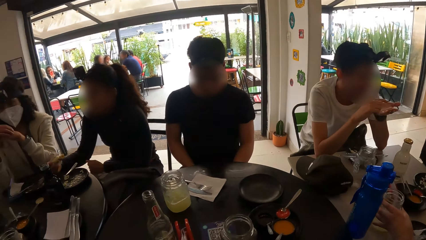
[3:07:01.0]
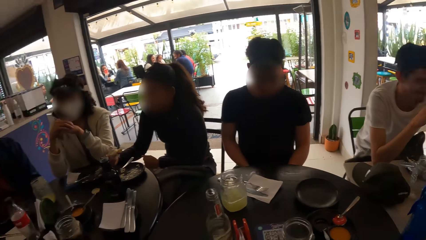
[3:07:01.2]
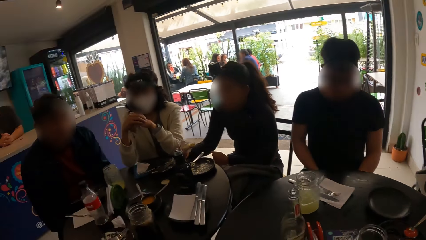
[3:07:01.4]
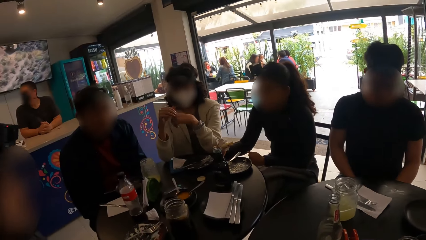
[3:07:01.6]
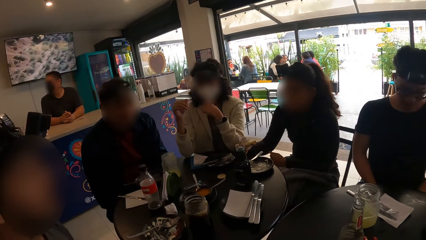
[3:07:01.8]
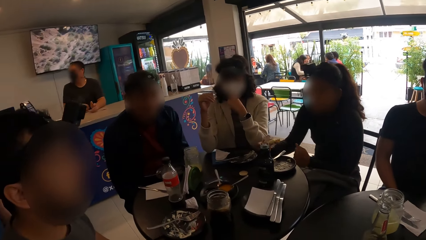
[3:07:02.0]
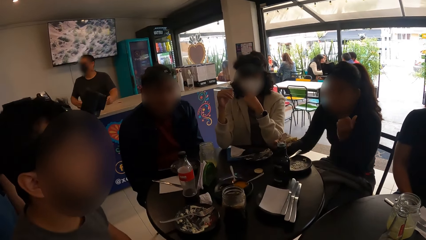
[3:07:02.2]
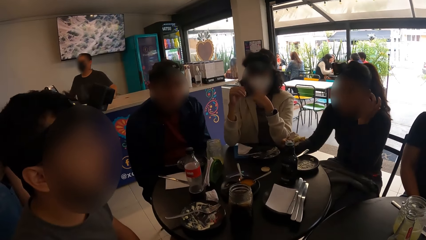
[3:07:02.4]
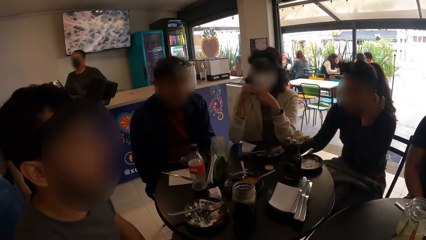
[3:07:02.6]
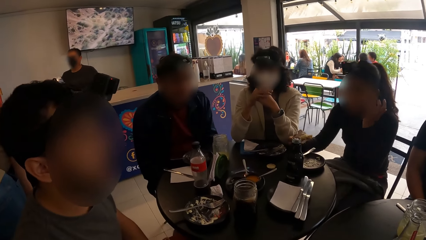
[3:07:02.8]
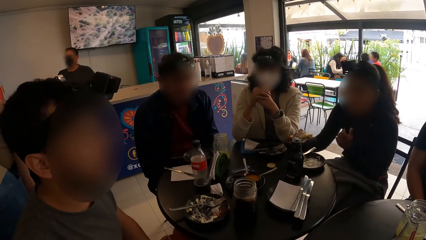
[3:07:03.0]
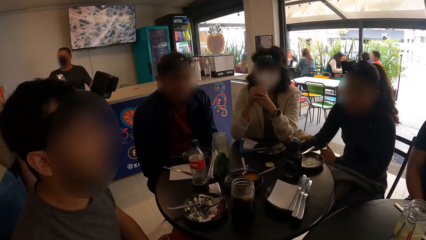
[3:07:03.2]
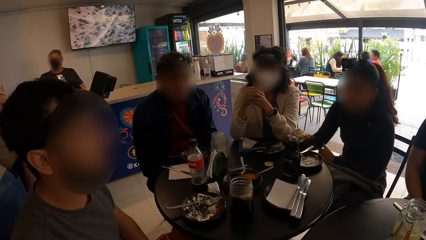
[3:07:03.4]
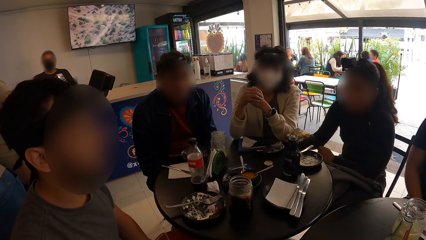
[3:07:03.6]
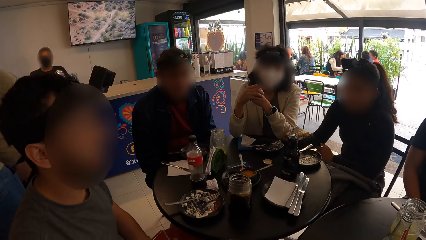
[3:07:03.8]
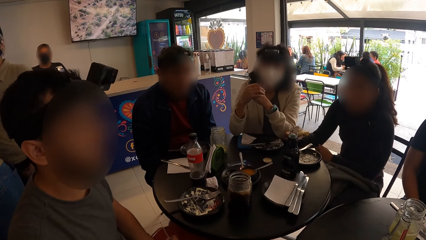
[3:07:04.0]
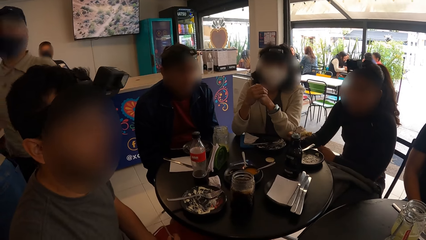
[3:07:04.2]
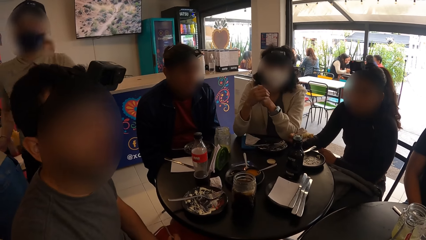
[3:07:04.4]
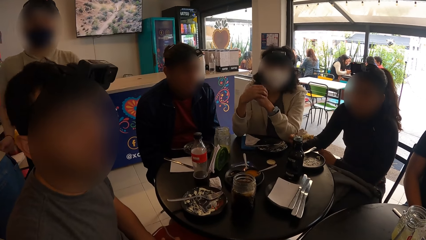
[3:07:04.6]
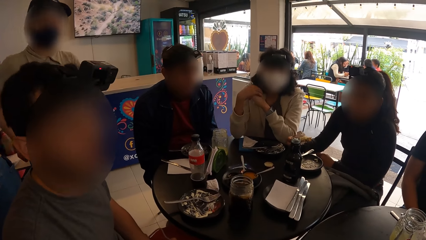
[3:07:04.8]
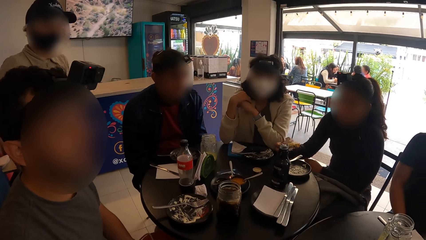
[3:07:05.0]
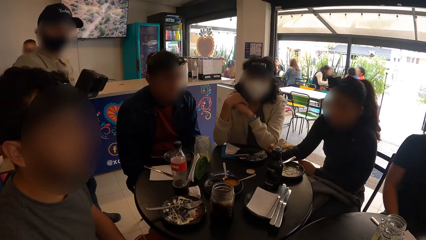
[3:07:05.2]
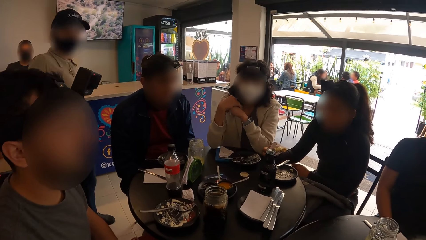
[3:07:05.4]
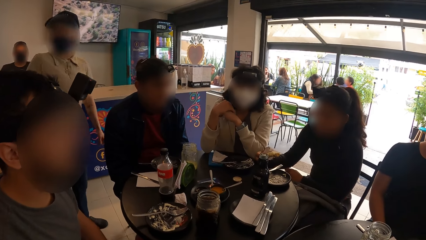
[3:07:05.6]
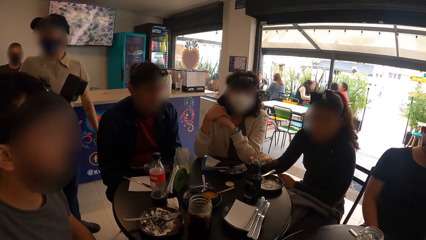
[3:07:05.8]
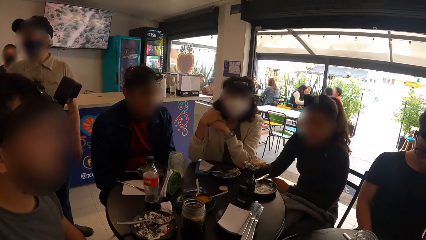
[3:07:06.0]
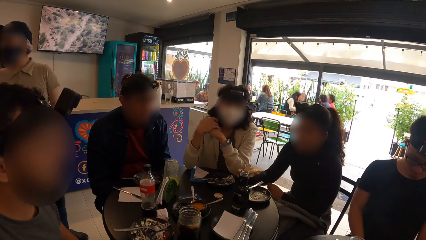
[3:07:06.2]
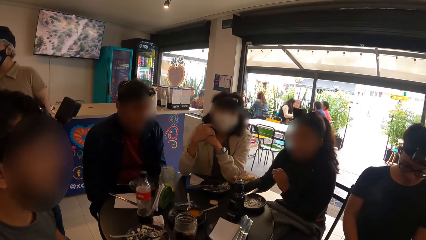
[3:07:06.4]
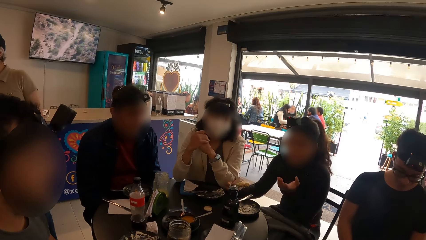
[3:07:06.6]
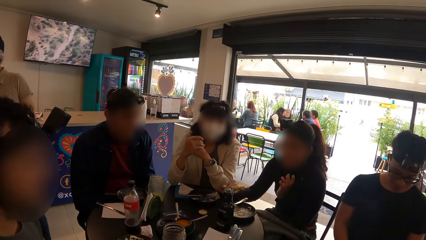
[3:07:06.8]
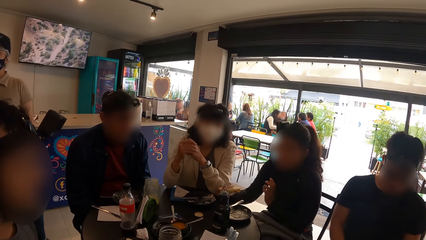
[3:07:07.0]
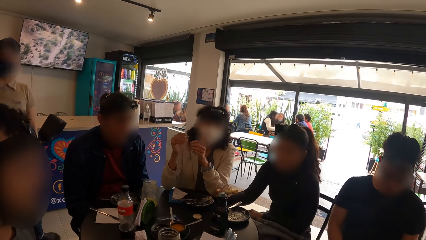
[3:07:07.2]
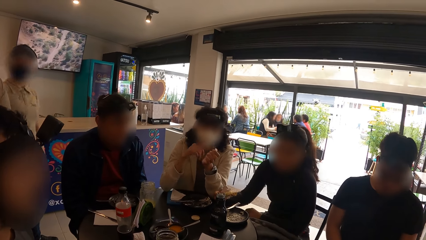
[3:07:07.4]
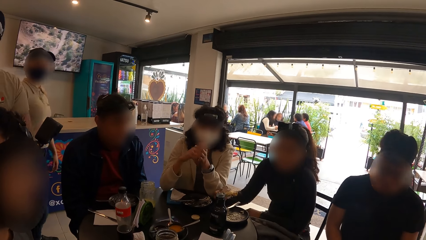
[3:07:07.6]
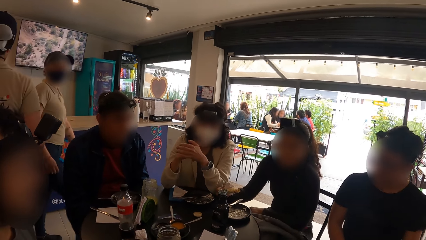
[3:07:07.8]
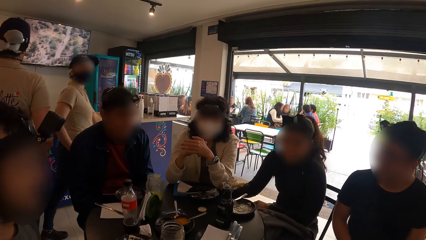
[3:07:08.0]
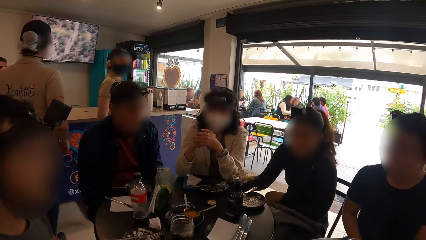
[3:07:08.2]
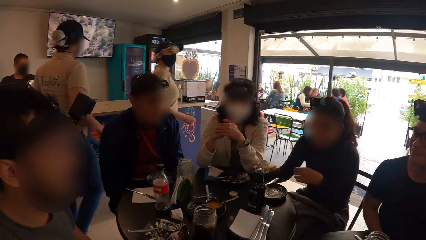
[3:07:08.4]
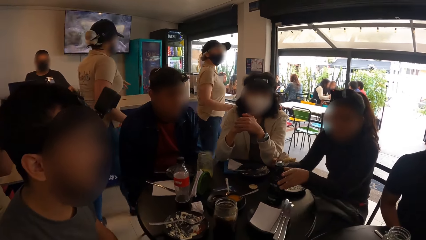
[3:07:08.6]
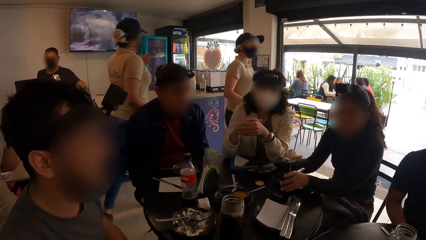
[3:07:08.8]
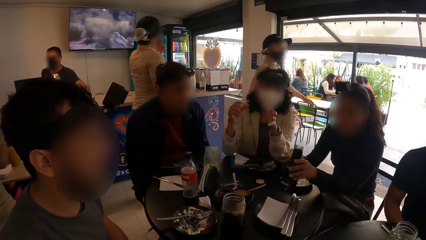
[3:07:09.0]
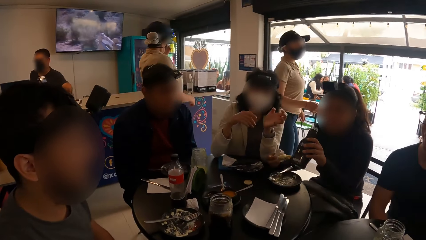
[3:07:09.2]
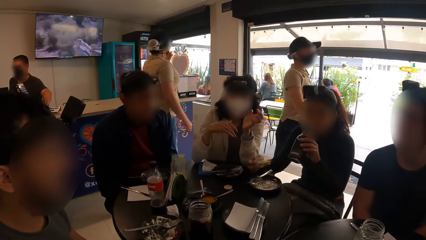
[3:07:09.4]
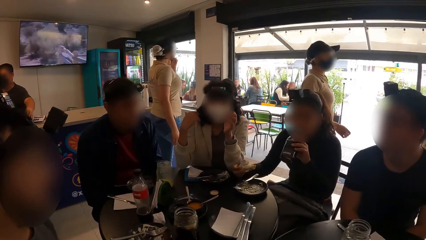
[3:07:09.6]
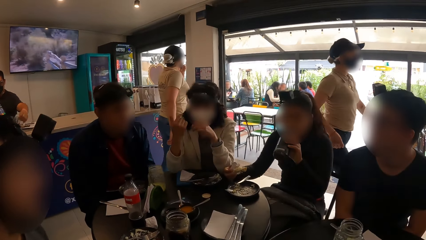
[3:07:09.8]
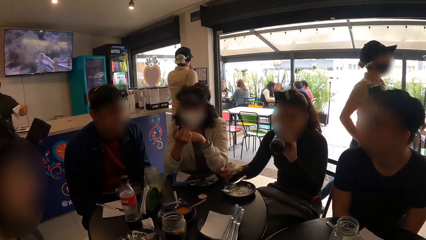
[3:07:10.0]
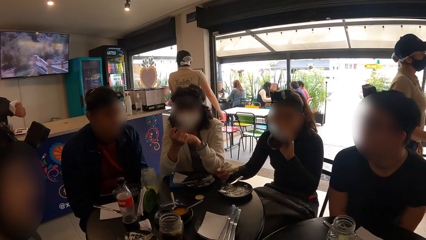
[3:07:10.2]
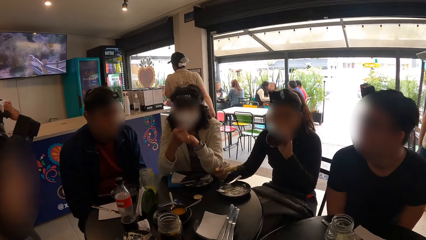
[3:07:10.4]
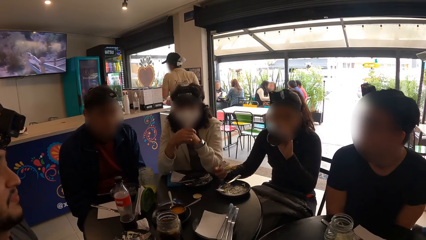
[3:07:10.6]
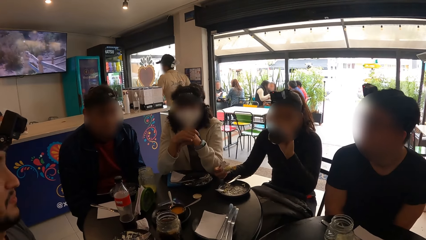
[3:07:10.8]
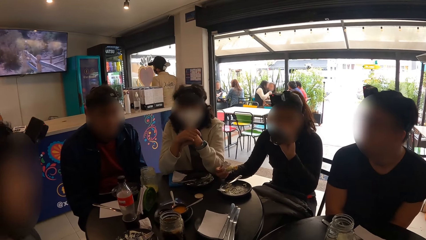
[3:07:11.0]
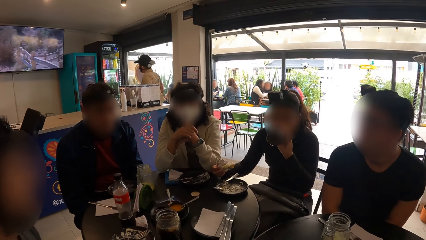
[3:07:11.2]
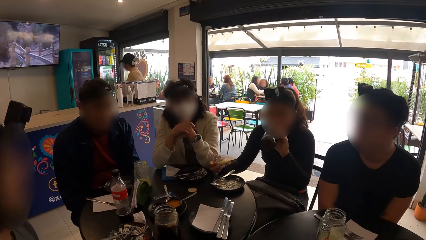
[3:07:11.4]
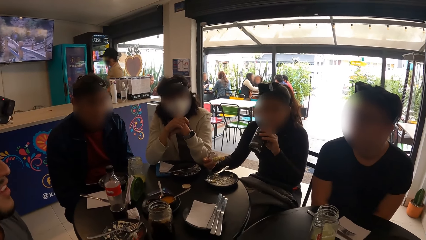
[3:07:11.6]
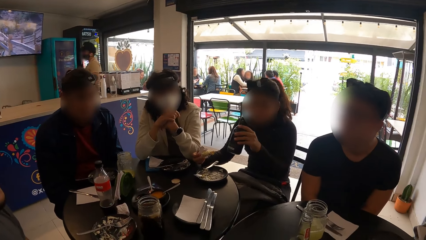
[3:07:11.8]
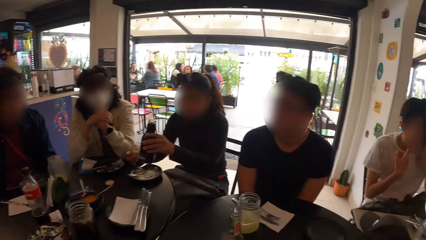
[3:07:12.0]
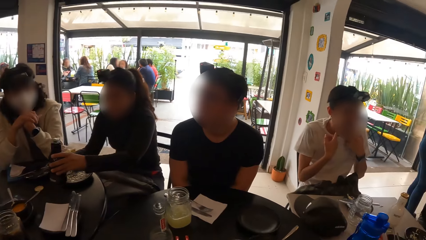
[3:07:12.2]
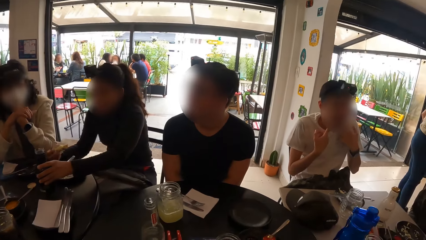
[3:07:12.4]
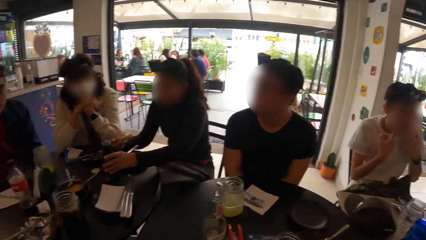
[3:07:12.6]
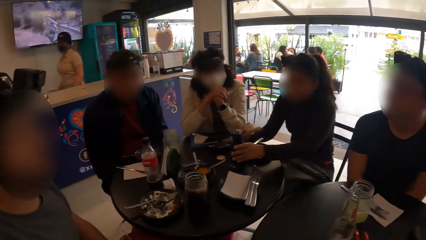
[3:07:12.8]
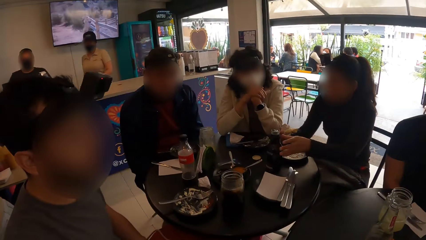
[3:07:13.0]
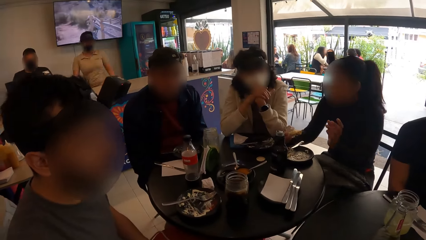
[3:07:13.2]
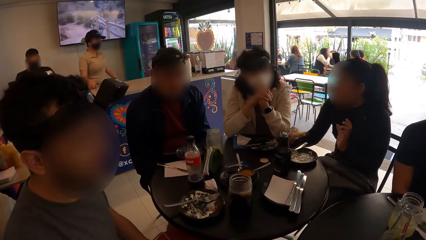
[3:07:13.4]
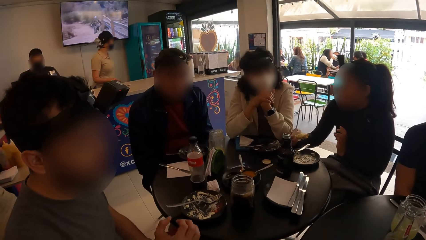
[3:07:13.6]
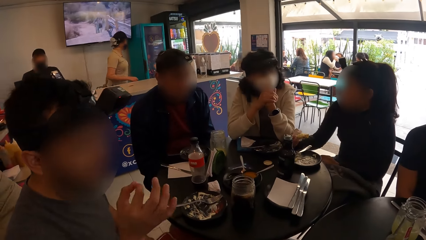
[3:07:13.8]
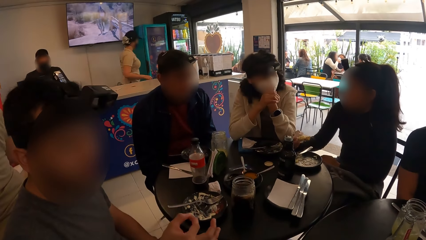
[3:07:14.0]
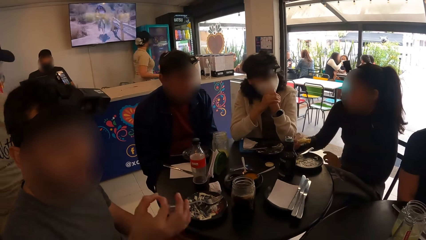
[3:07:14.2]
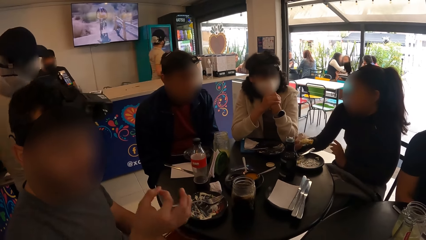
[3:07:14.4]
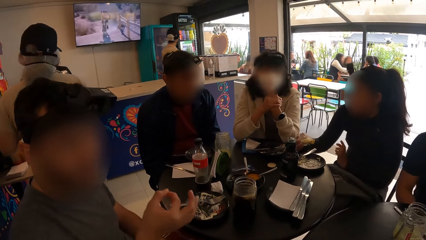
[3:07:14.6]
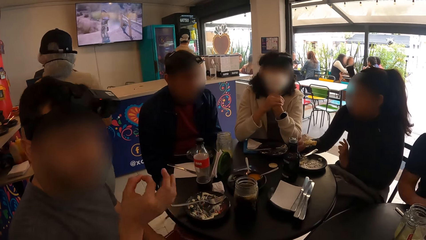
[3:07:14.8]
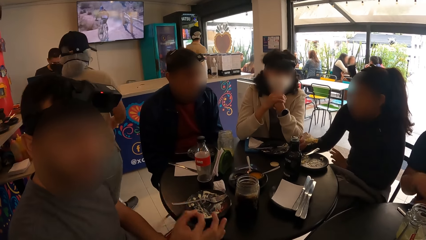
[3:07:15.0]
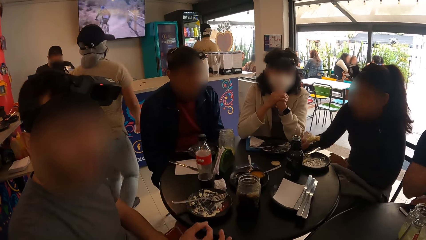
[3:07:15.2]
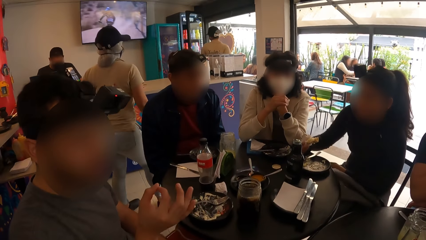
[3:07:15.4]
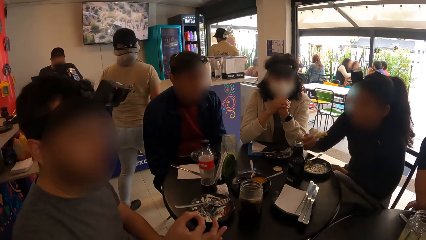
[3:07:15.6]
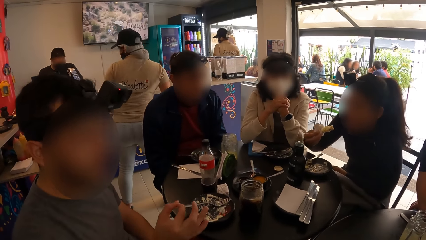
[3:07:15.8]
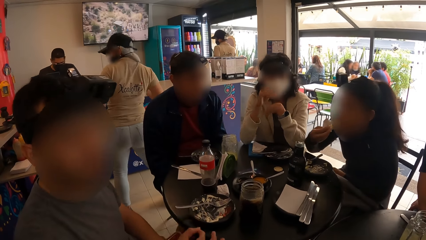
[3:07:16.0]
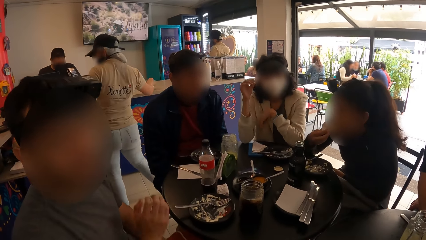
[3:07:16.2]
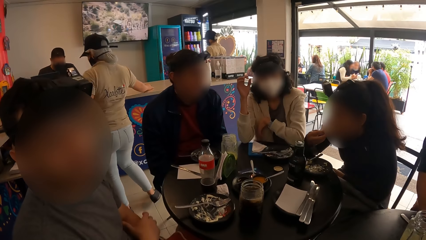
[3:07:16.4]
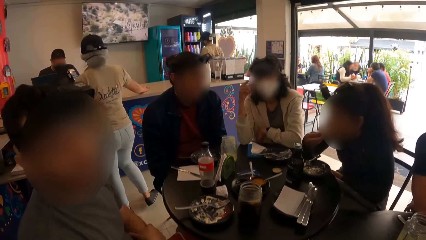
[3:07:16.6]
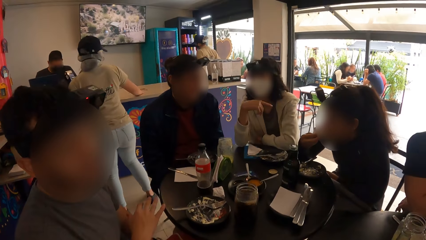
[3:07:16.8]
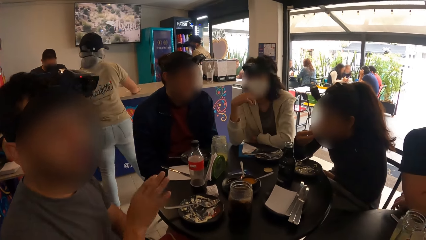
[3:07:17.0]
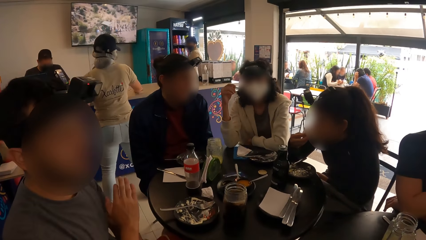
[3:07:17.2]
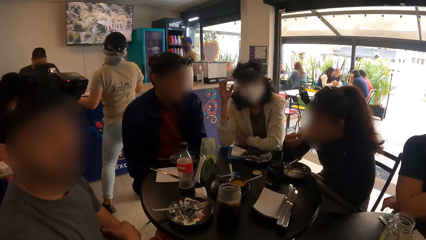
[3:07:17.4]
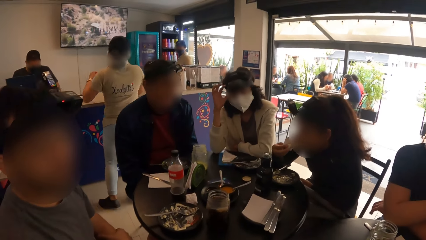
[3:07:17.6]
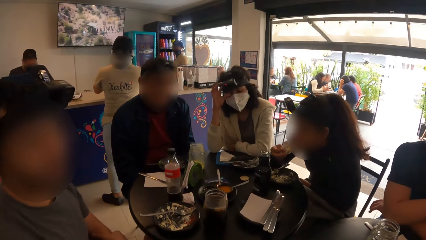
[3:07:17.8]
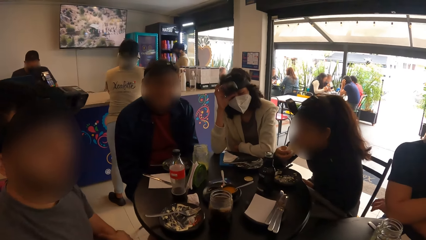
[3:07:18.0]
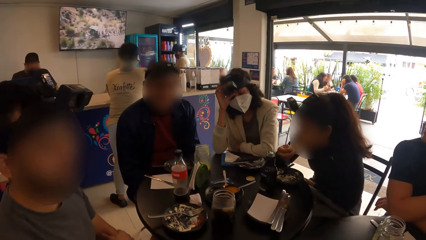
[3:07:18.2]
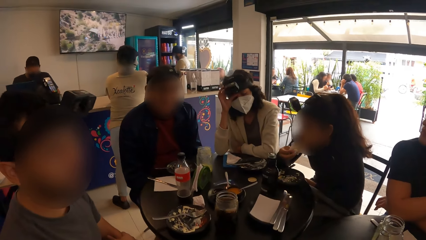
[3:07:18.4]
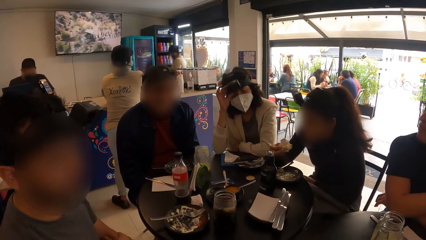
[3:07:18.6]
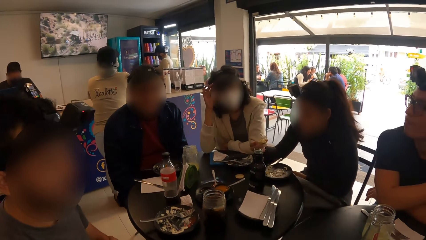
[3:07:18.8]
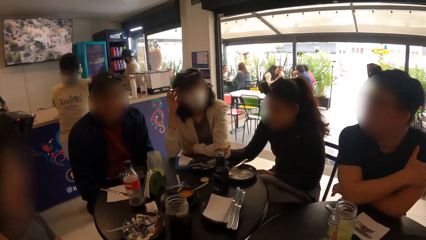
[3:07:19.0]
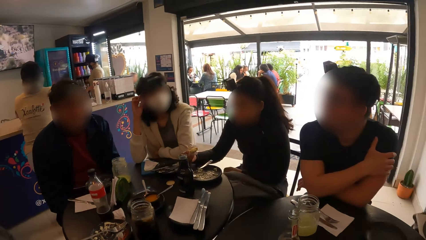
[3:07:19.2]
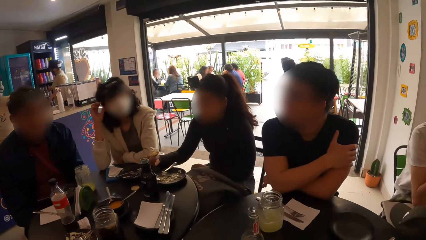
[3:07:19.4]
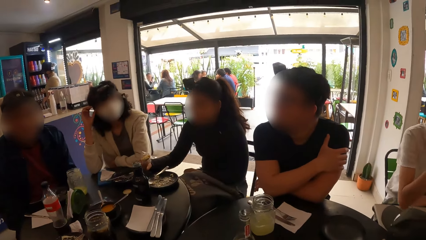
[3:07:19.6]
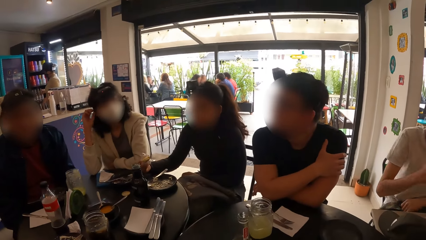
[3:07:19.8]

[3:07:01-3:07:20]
A woman picks the bottle of water from the table with her left hand, drinks from the bottle of water in her left hand, and drops the bottle of water on the table with her left hand. The woman puts the chicken in her mouth with the serviette in her right hand.
